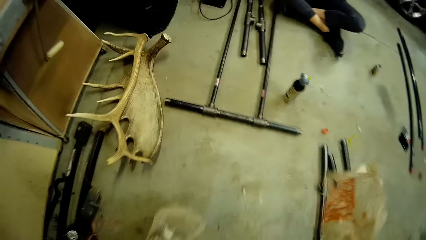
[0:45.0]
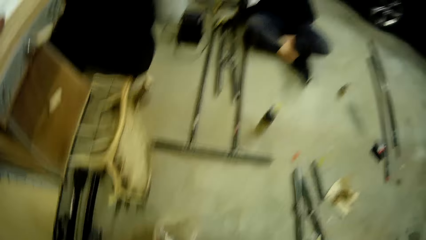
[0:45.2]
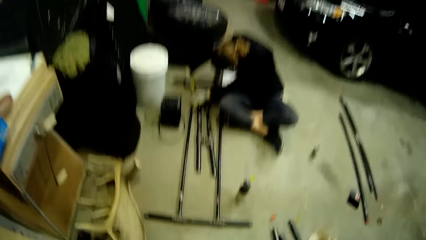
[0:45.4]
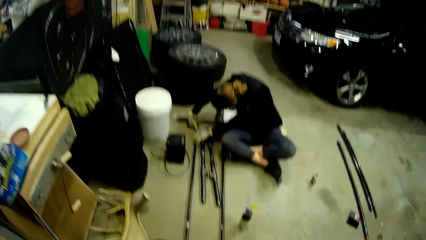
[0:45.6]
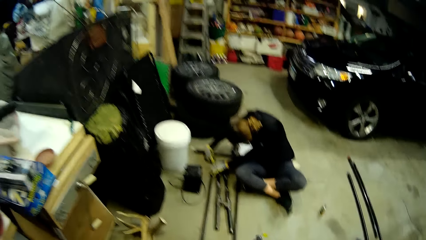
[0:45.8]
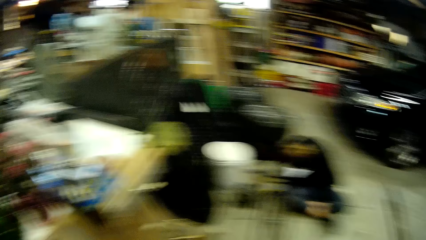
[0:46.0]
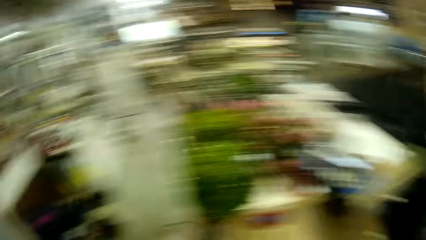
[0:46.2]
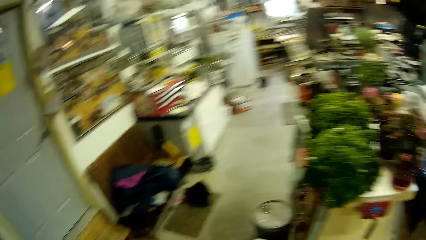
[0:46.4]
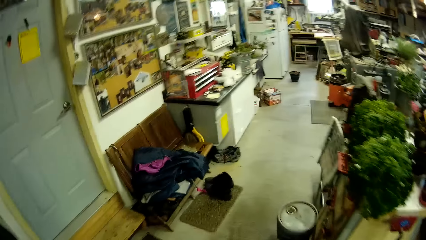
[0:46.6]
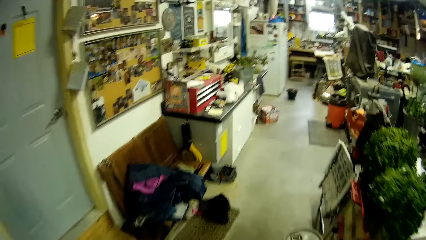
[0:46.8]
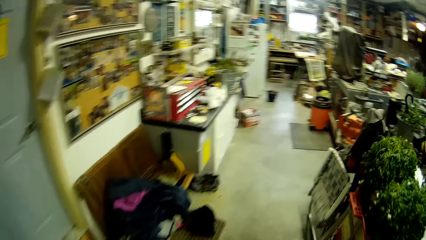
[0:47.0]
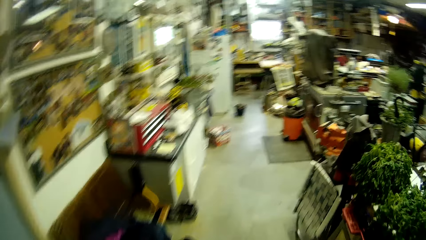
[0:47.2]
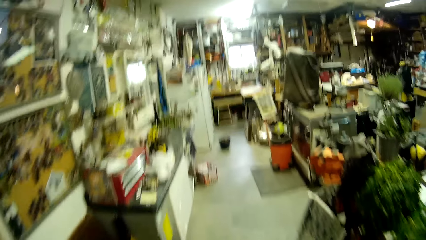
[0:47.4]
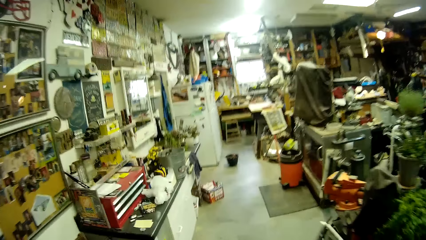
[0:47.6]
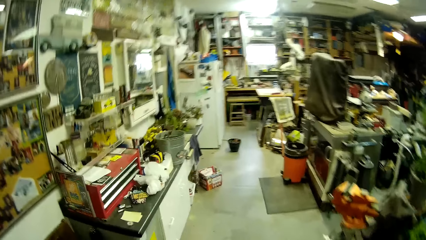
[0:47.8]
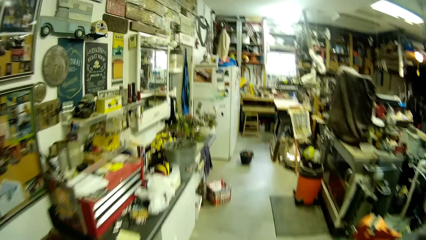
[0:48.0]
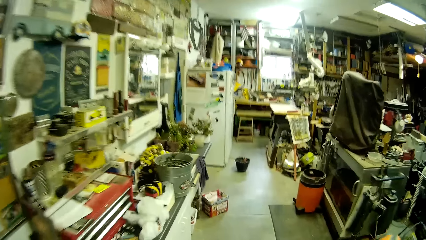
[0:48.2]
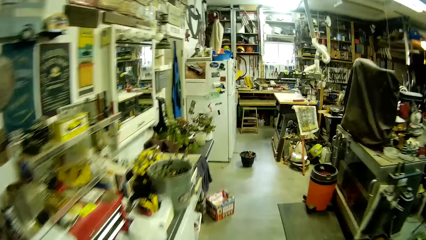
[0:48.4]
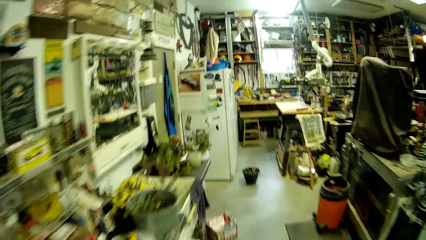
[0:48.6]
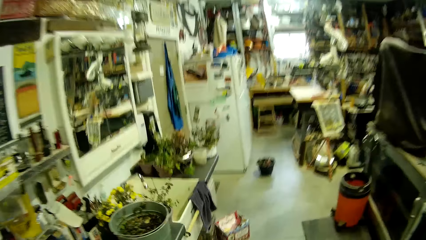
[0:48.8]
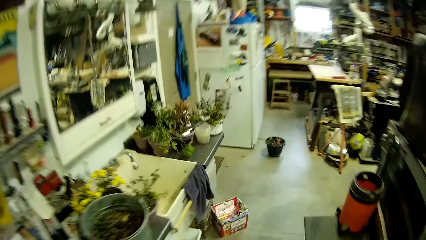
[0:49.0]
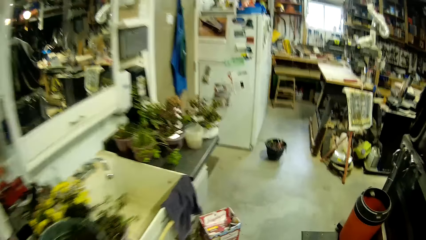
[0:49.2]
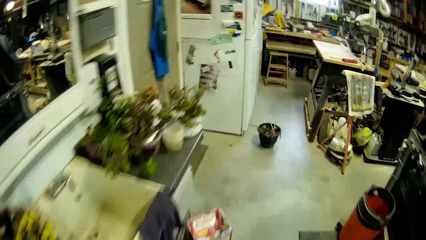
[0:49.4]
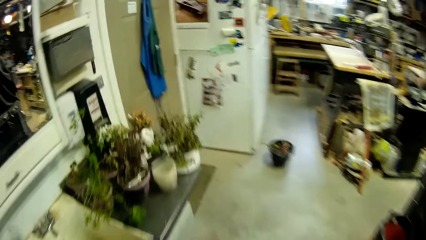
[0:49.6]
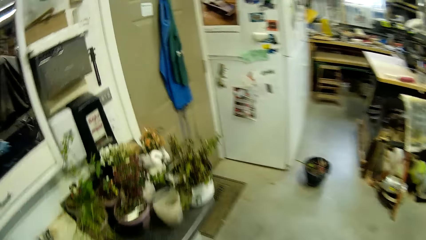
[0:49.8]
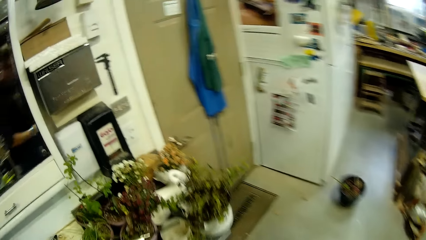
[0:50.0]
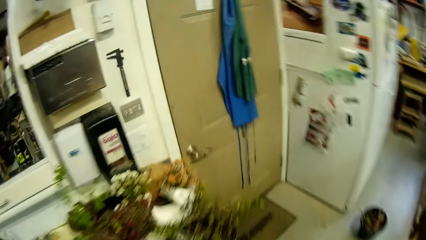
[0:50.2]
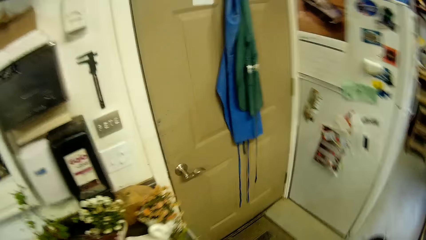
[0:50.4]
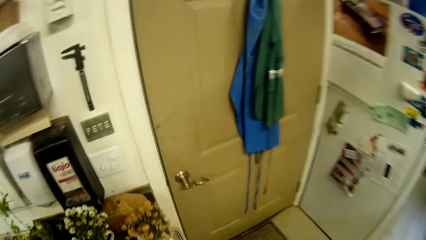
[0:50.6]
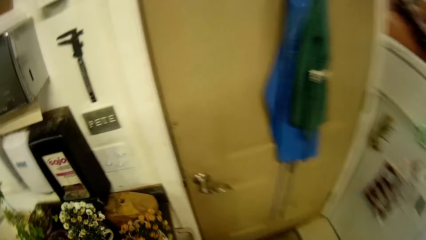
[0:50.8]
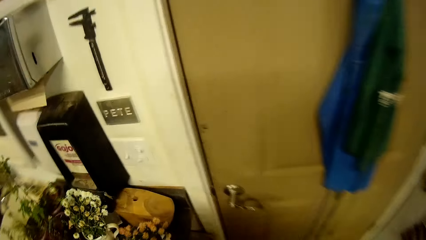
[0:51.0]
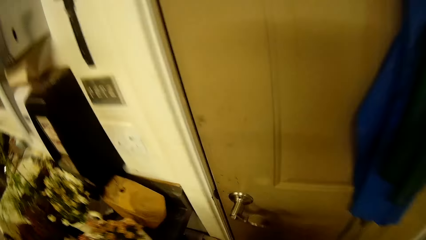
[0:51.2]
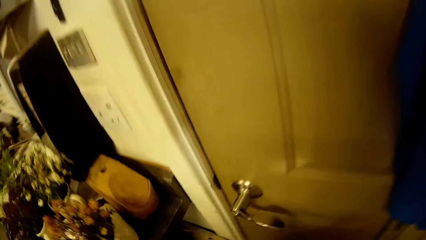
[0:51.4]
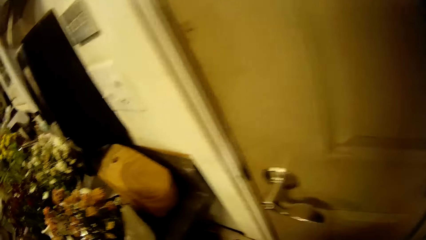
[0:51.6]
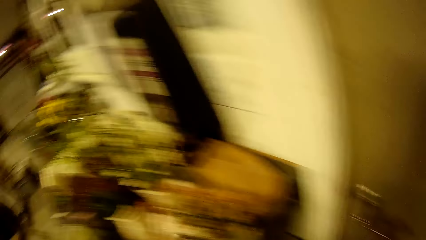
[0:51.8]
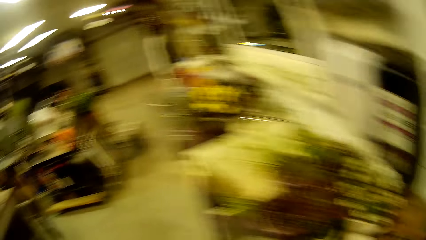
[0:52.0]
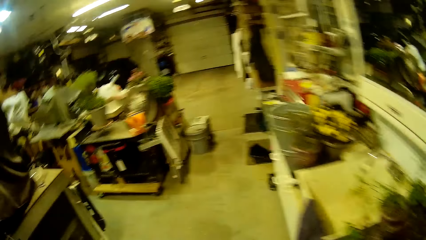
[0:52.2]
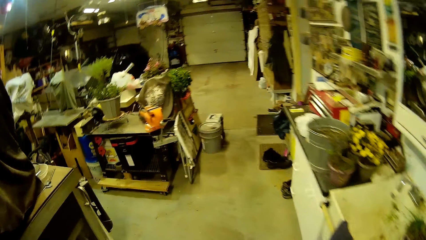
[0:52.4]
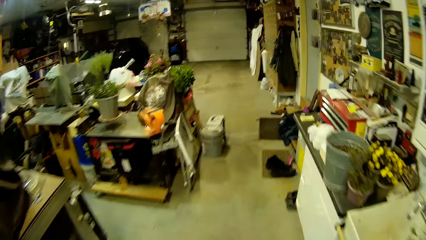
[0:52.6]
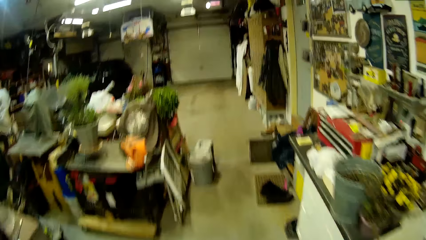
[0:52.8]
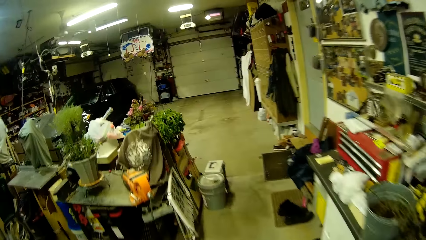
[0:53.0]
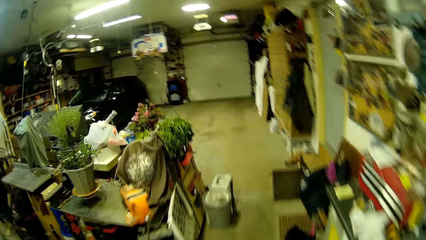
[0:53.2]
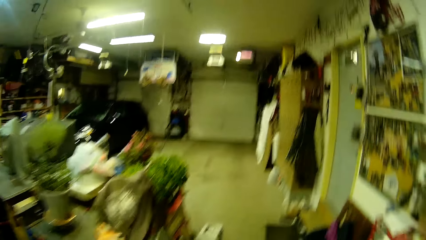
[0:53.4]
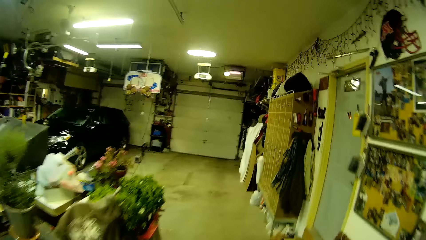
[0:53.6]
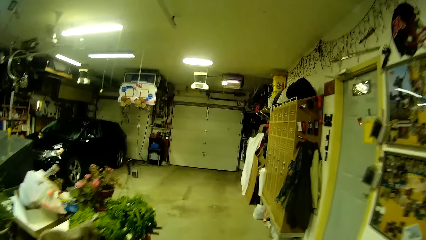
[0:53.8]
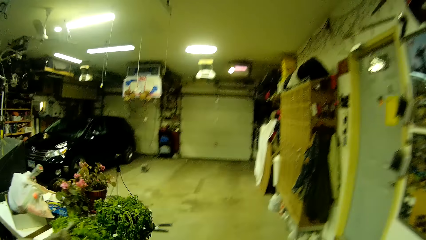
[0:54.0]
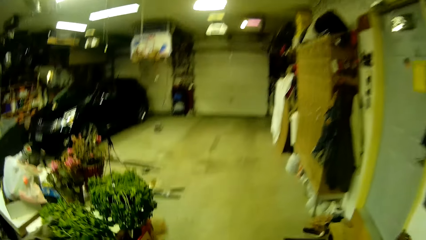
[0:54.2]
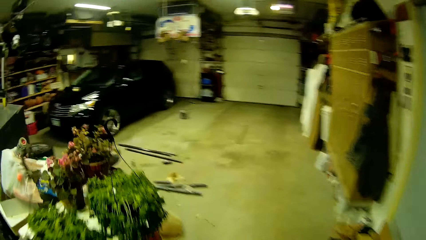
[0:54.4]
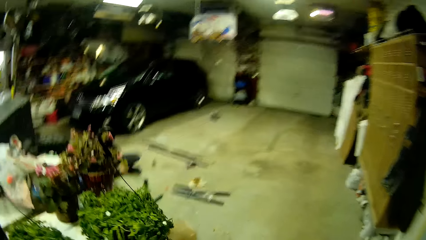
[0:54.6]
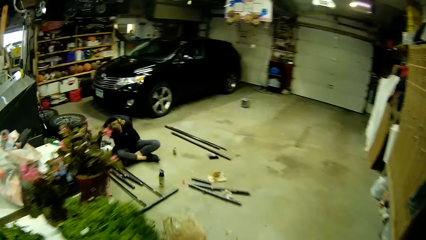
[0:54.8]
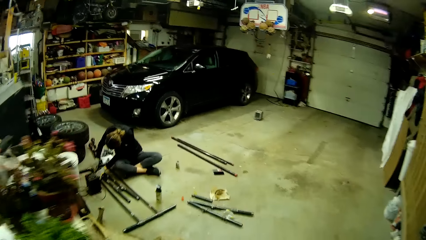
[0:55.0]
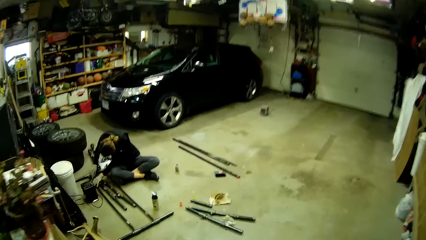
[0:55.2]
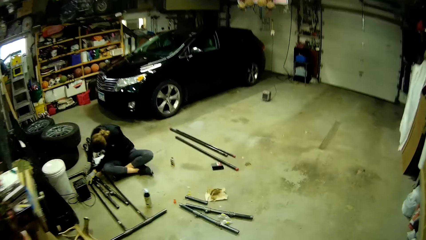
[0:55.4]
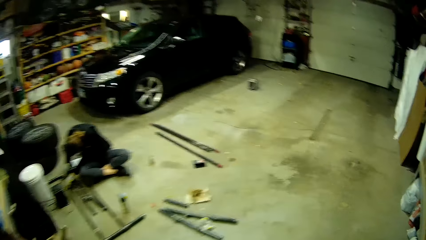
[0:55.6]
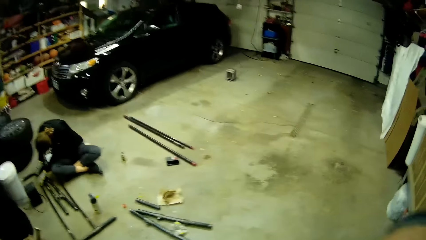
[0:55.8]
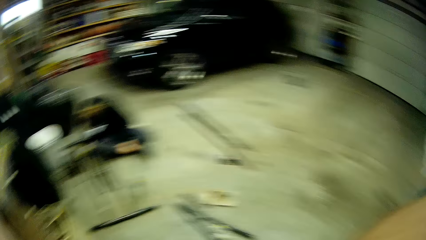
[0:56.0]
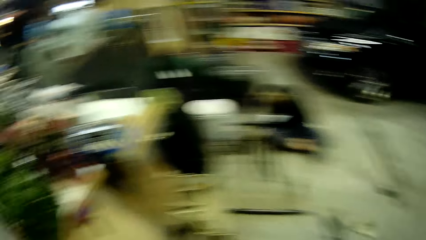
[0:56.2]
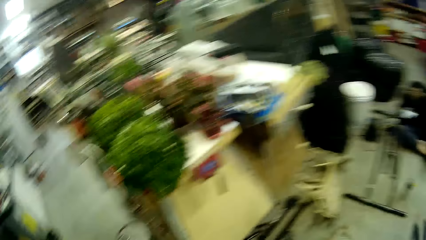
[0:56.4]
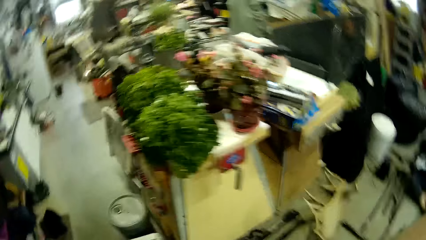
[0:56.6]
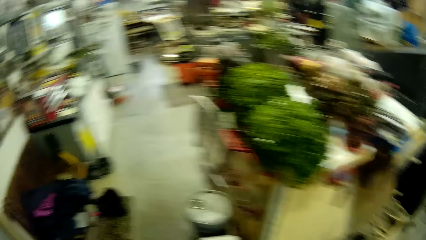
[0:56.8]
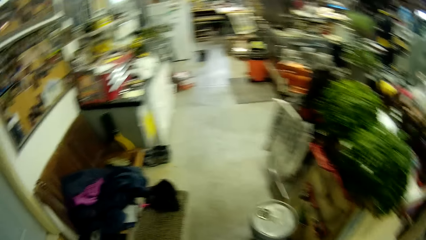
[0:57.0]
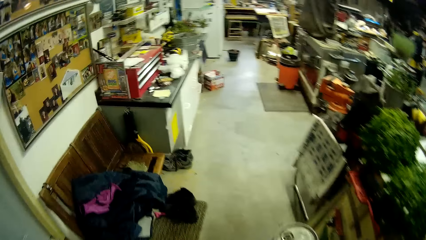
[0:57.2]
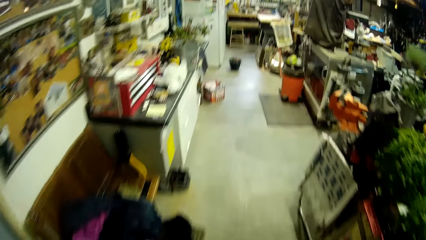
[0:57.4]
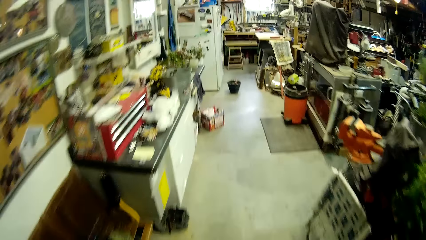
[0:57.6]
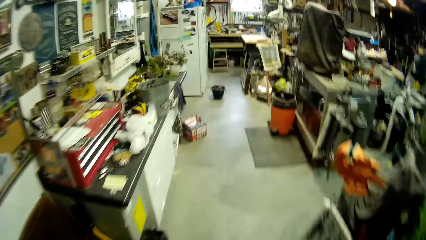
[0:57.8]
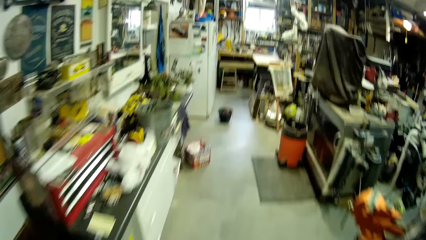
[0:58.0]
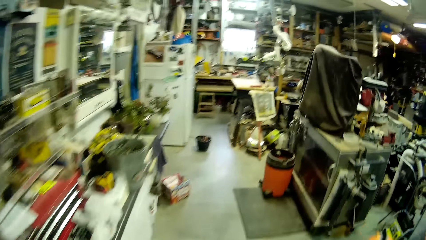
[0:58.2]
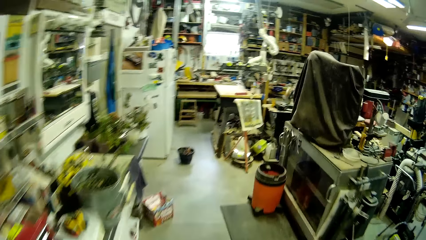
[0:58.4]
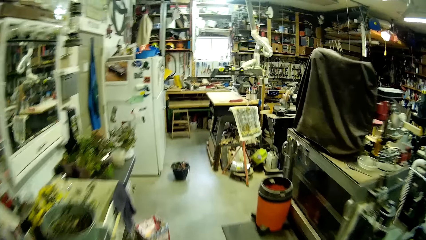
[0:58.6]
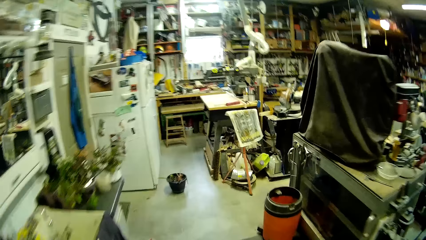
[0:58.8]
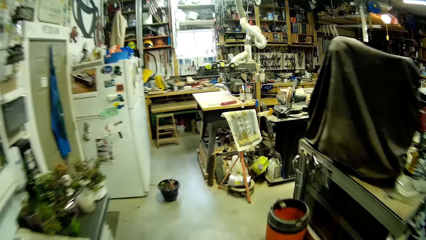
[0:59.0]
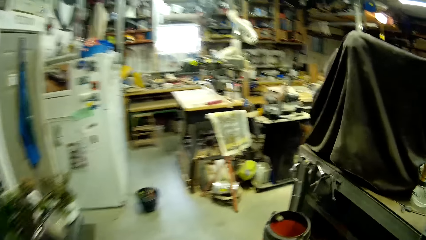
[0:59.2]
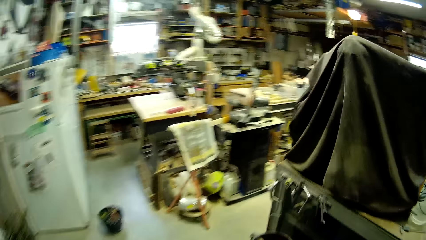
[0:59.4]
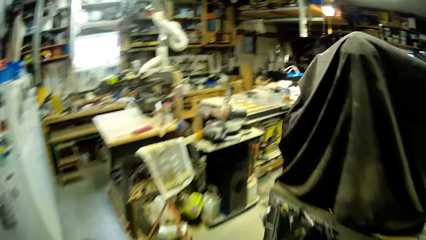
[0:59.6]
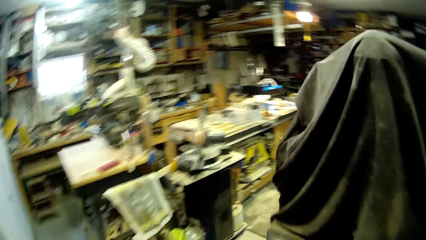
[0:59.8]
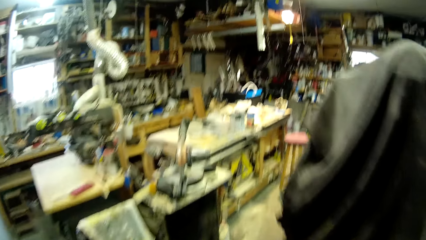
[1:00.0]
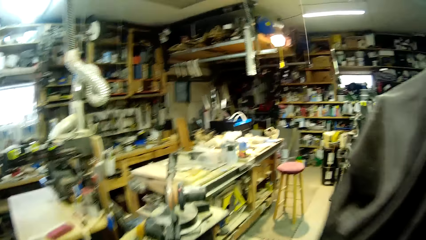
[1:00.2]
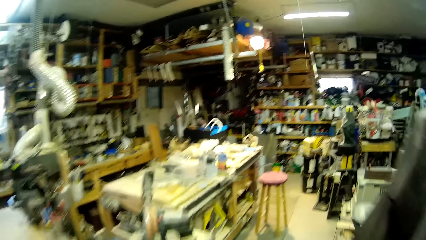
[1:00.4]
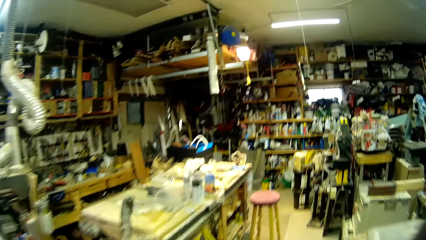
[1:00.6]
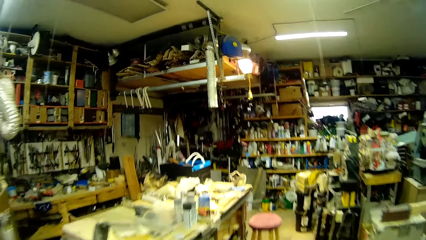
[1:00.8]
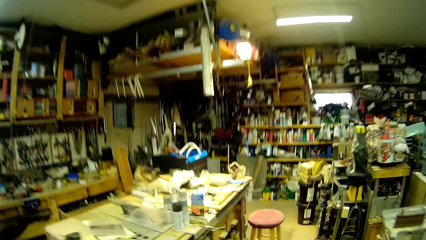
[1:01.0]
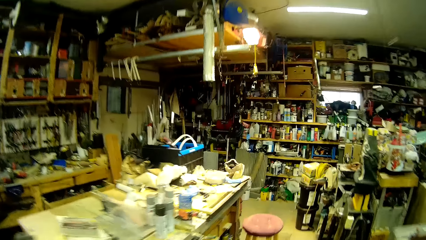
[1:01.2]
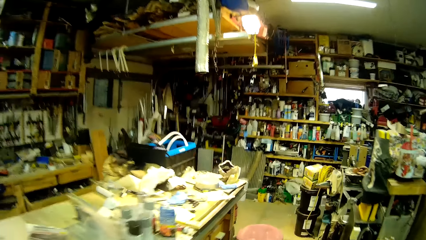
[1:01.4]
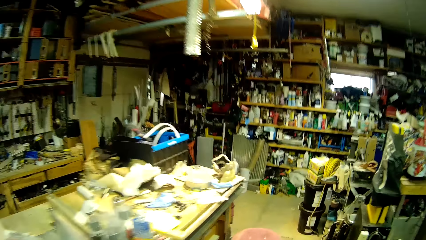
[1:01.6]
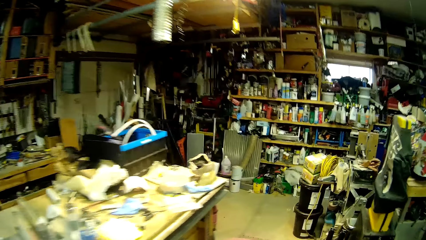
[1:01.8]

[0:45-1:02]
The camera wearer walks away from the steel pipes on the floor towards a dust bin. They dump the nylon wraps in the dust bin and walk away from the dust bin towards a table.
